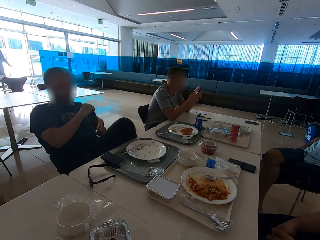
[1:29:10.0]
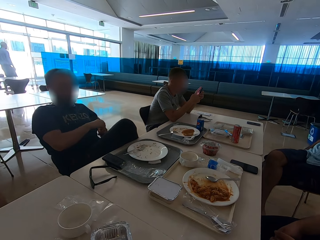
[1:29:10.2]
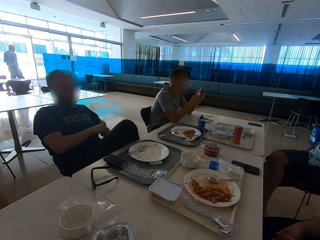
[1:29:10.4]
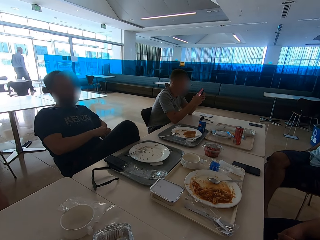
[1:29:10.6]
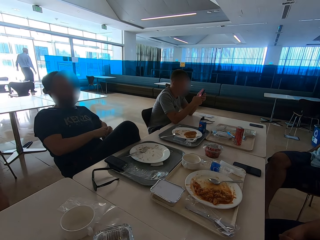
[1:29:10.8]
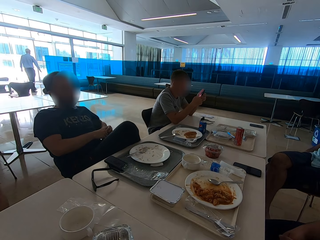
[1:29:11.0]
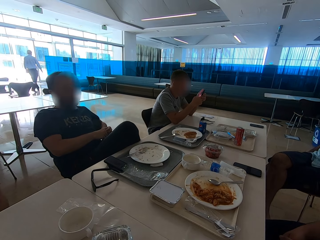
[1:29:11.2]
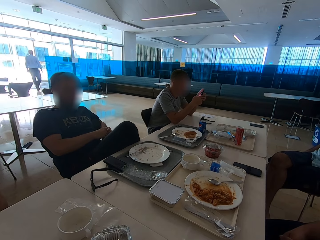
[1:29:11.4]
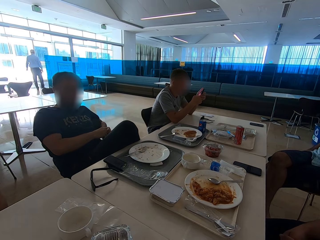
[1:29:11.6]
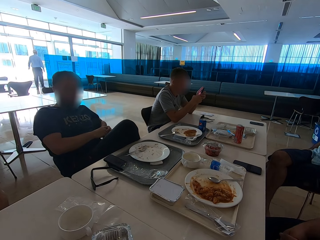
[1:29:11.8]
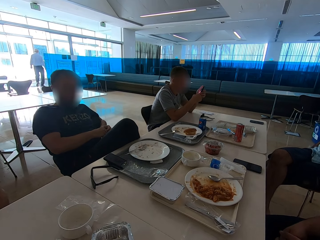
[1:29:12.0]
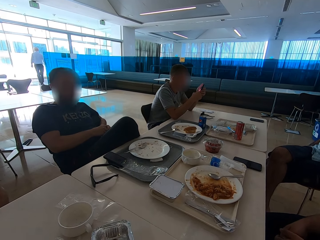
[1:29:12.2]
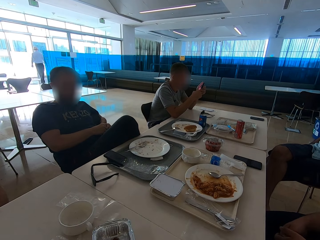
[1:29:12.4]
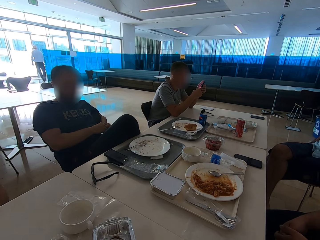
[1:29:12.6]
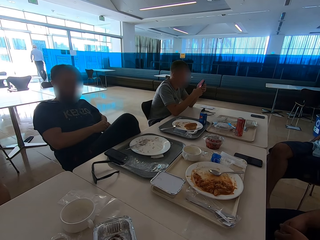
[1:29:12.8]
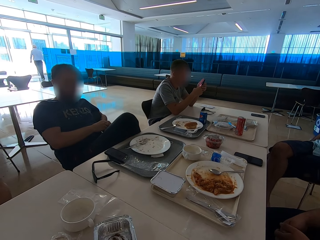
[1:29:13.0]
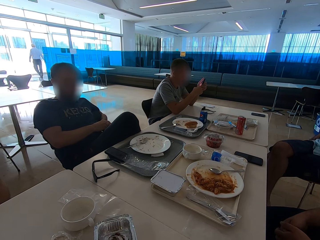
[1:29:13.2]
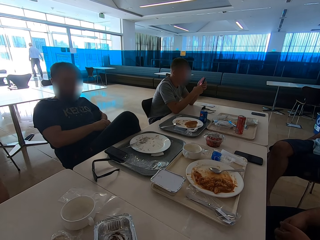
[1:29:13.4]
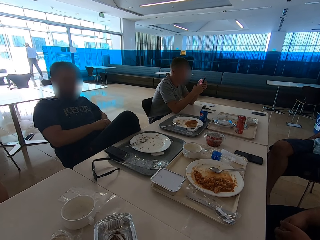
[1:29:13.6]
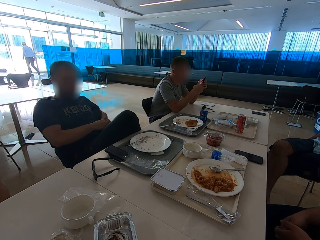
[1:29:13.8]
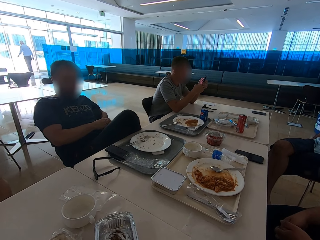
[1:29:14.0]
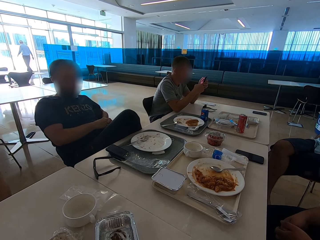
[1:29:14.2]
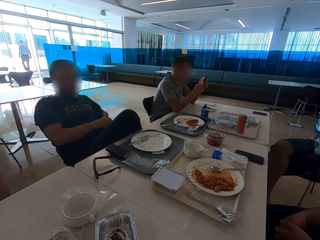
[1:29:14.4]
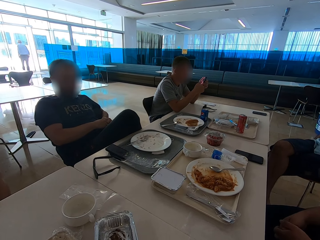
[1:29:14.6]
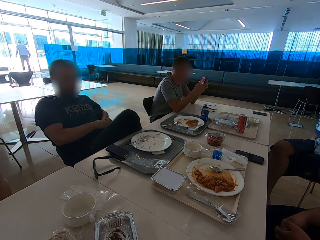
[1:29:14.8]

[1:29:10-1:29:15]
The second man holds something. The first man sits close to the second man and moves his hand.
